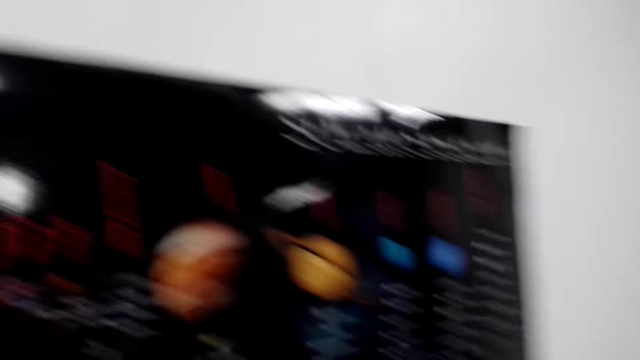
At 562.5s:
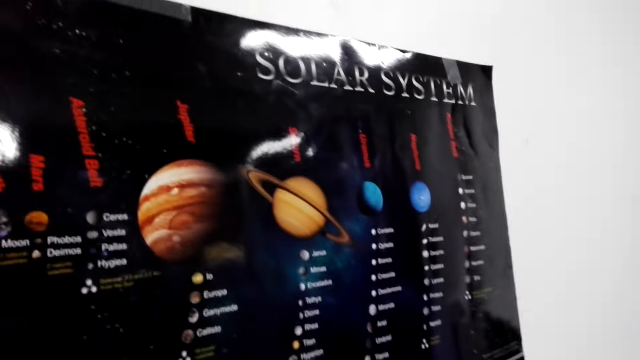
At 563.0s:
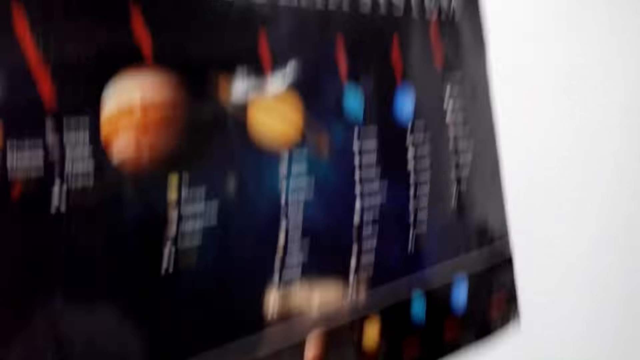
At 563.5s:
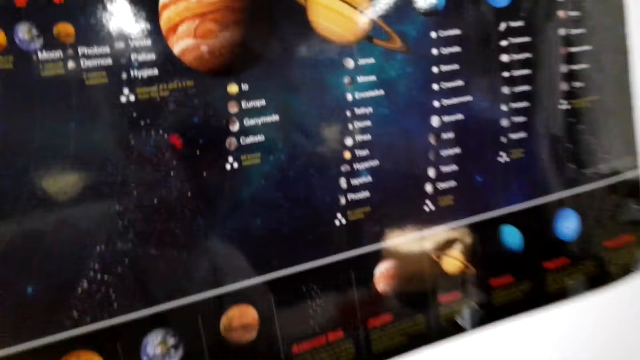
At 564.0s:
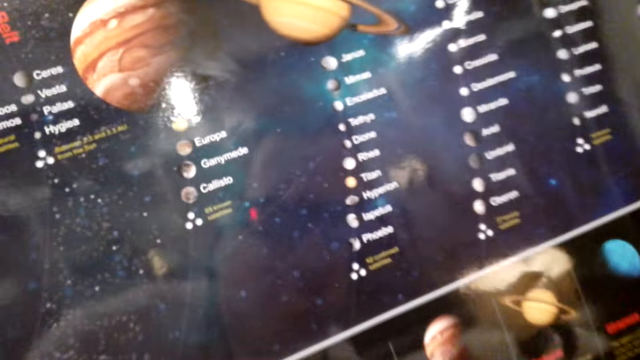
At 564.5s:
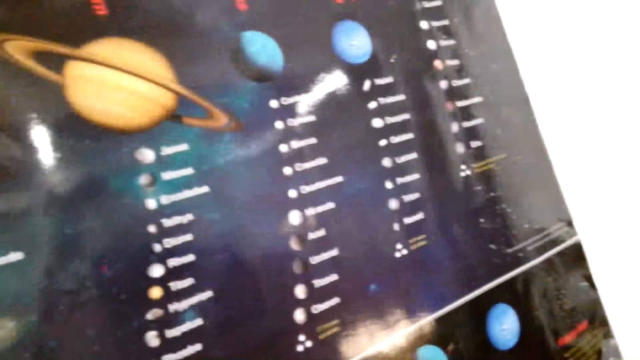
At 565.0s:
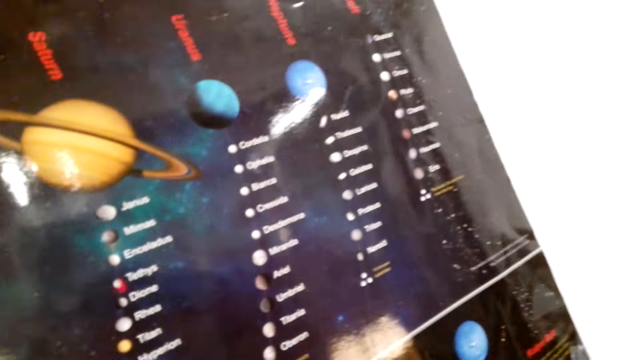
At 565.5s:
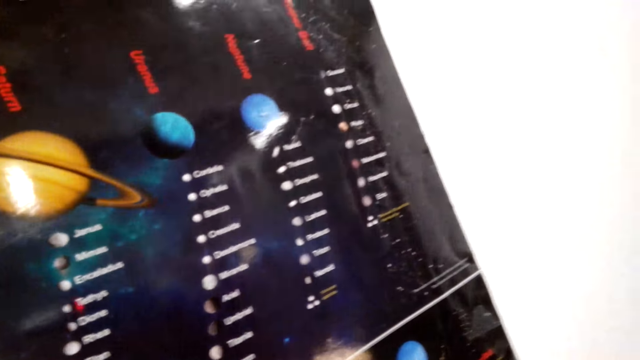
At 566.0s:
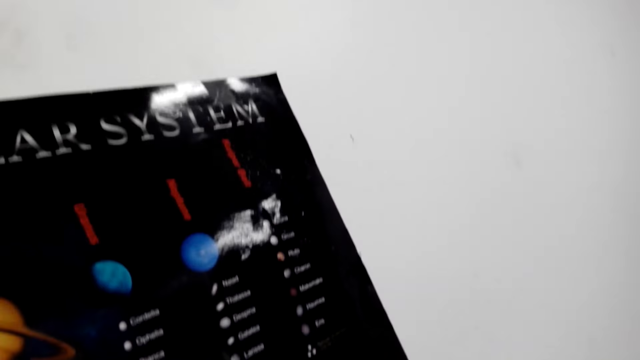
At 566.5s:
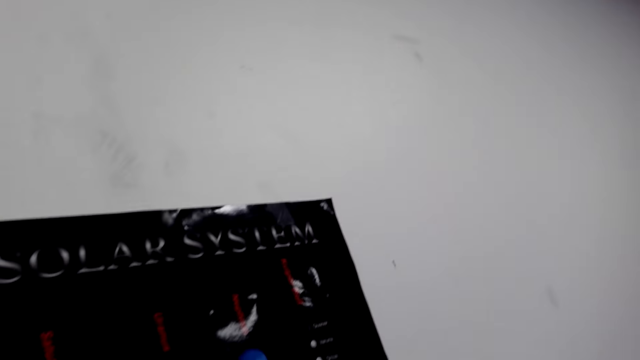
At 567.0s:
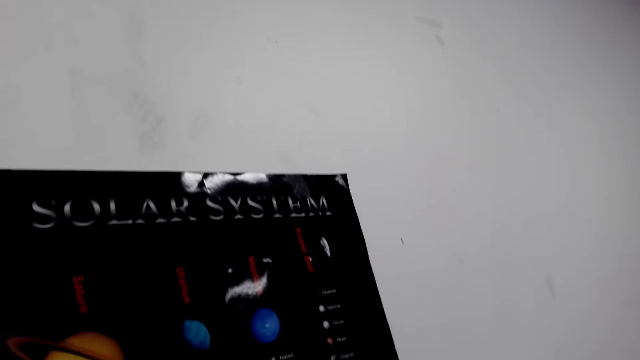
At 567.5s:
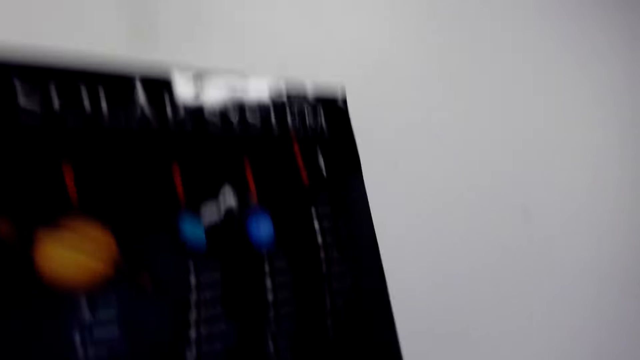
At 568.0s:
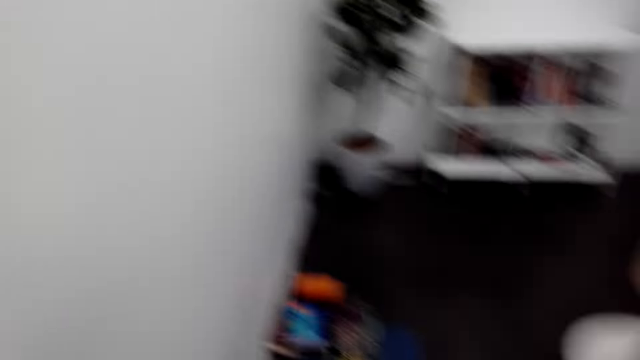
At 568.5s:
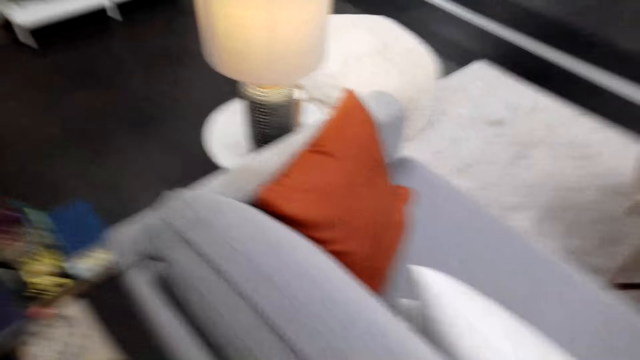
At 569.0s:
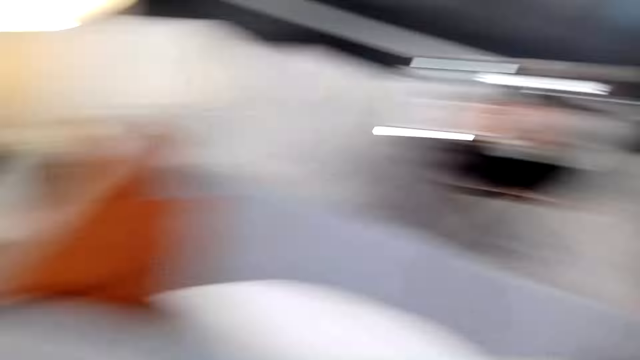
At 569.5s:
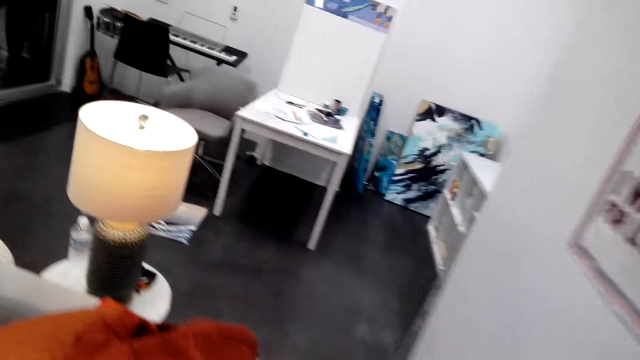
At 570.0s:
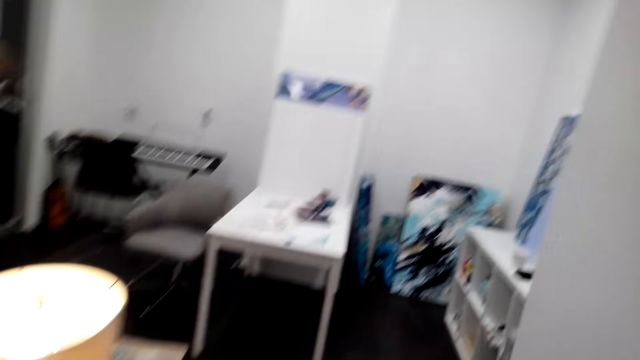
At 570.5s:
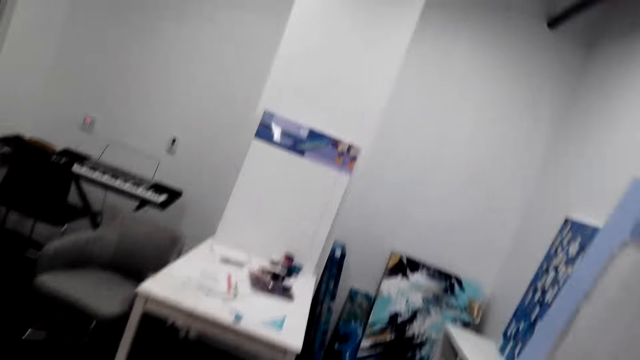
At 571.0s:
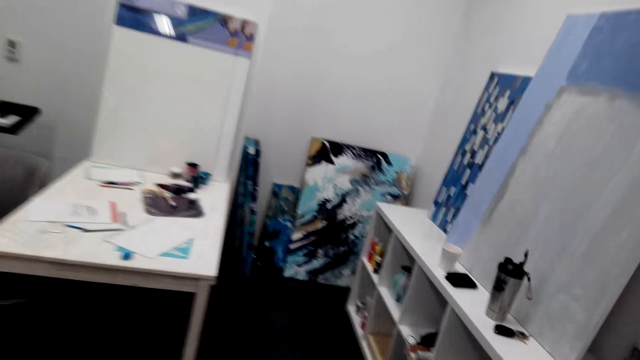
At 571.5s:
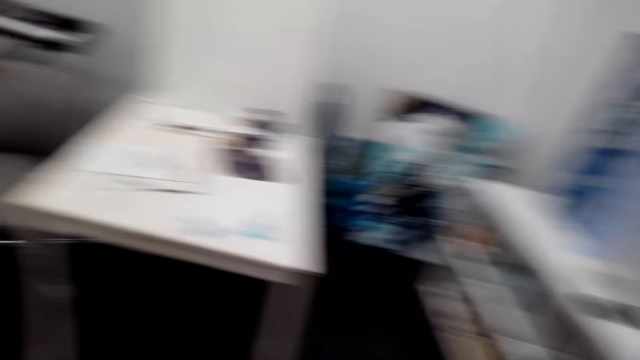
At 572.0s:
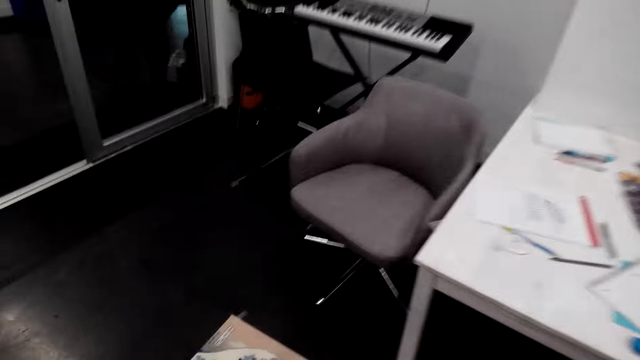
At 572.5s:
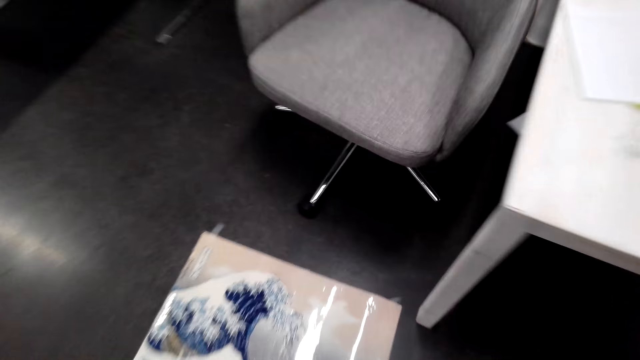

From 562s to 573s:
The camera wearer looks around the room. They move around the room.

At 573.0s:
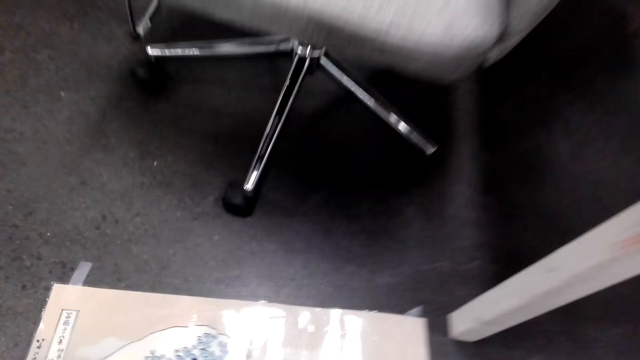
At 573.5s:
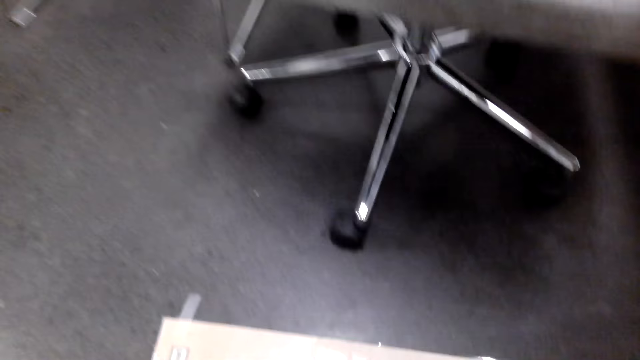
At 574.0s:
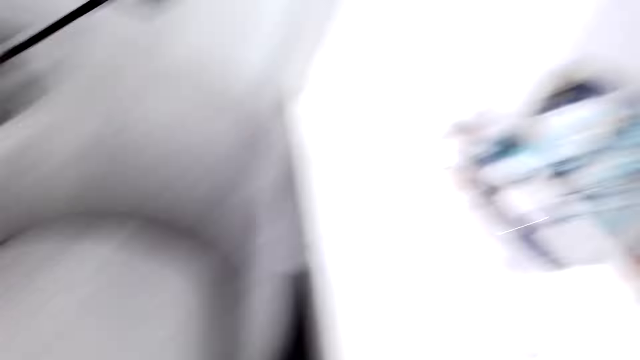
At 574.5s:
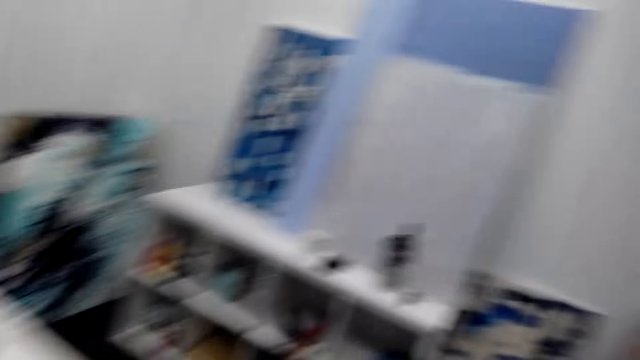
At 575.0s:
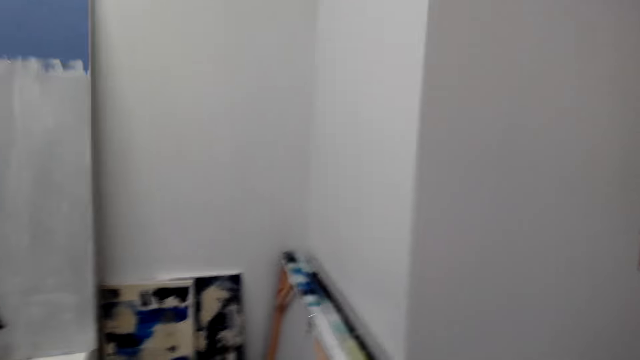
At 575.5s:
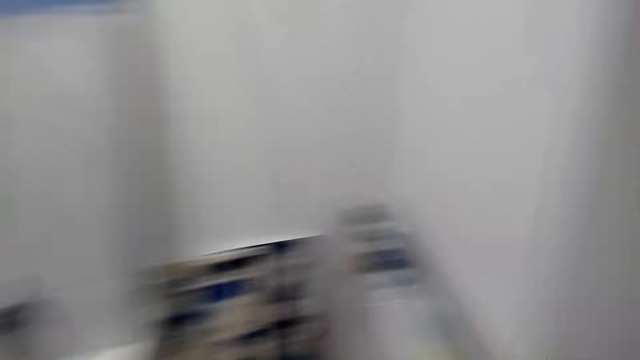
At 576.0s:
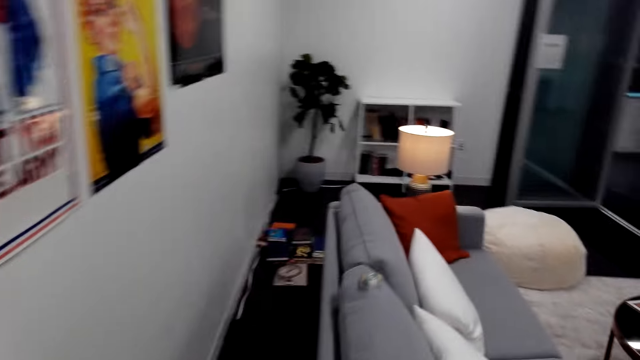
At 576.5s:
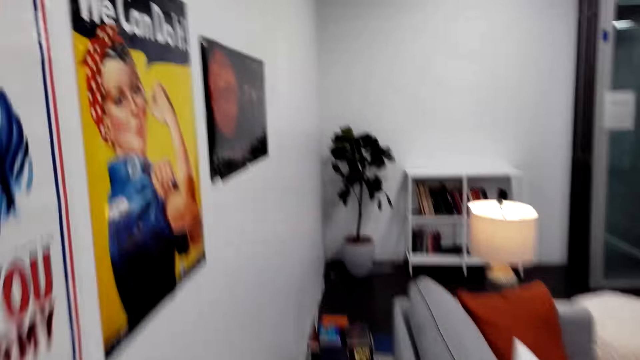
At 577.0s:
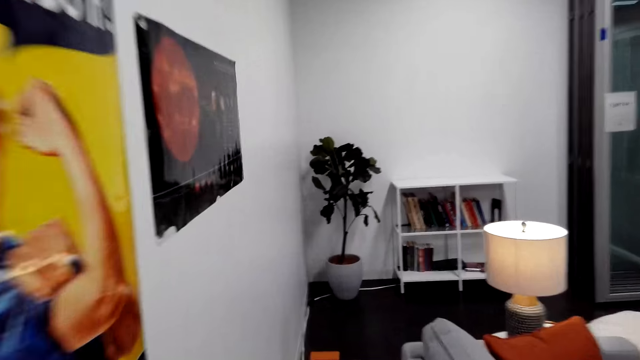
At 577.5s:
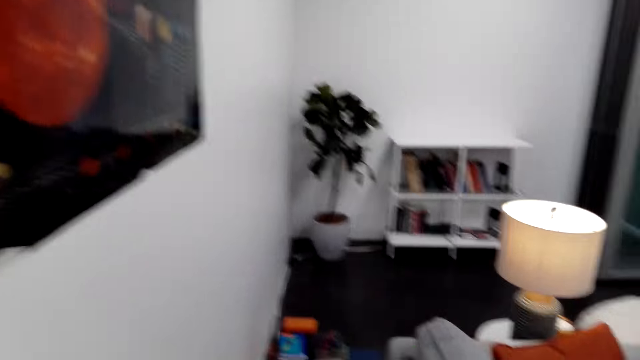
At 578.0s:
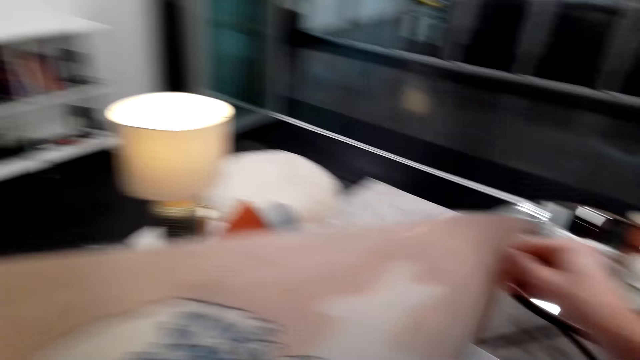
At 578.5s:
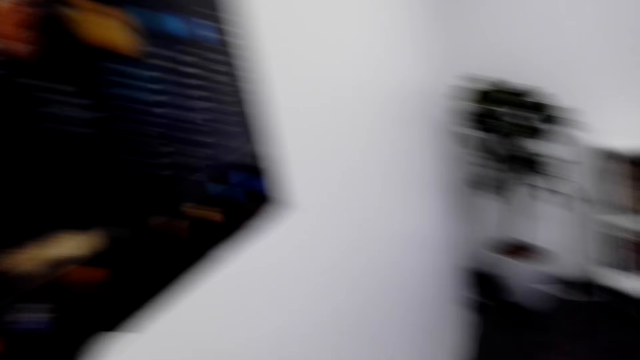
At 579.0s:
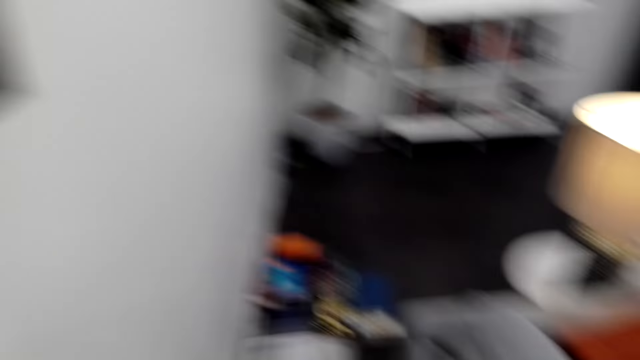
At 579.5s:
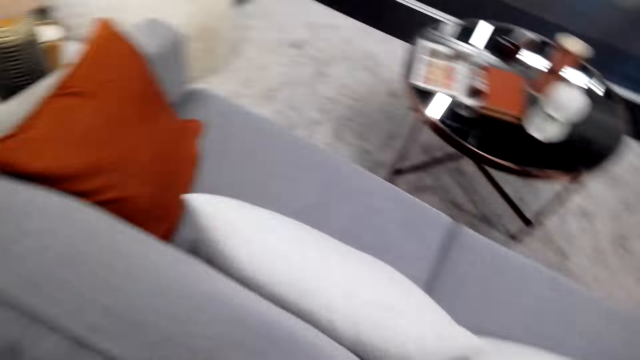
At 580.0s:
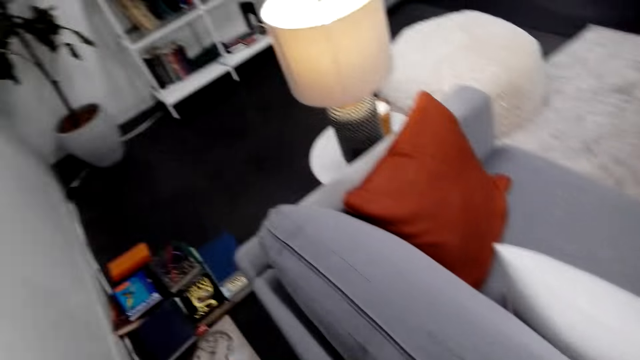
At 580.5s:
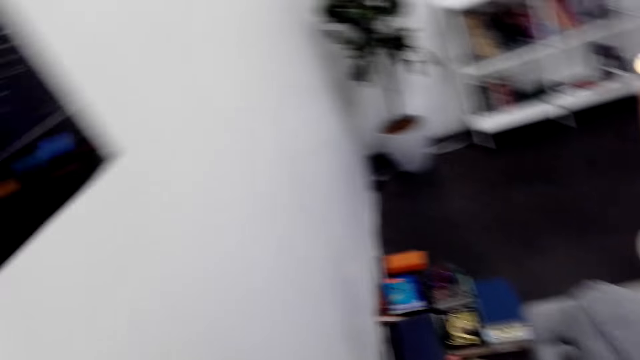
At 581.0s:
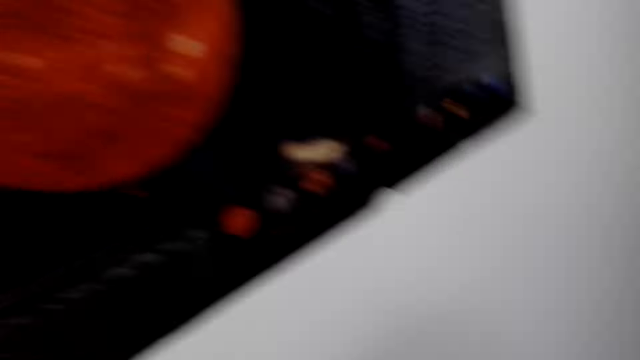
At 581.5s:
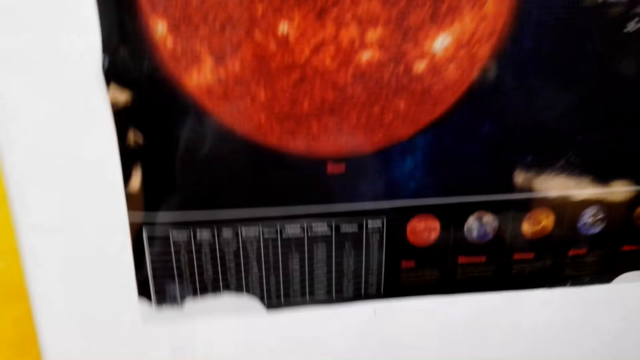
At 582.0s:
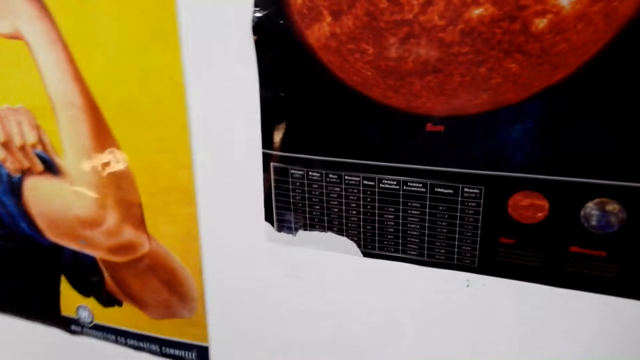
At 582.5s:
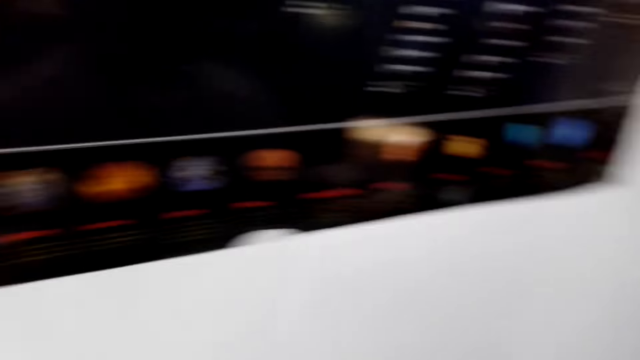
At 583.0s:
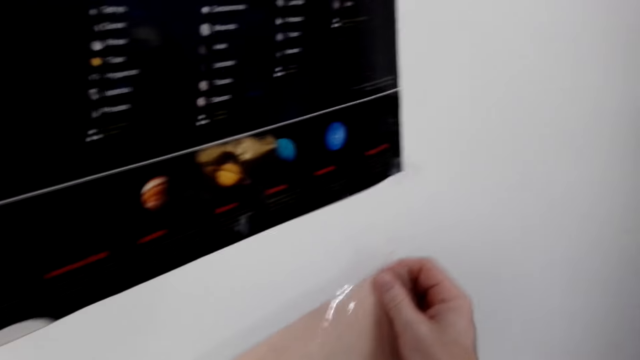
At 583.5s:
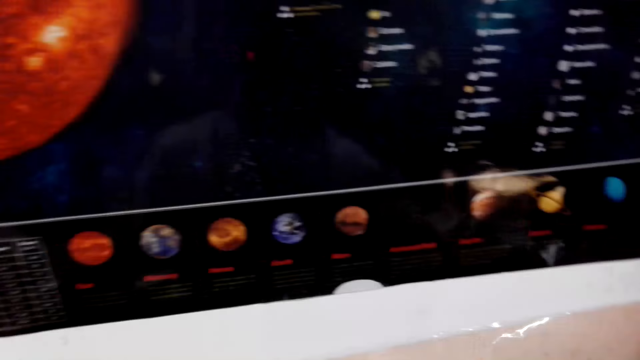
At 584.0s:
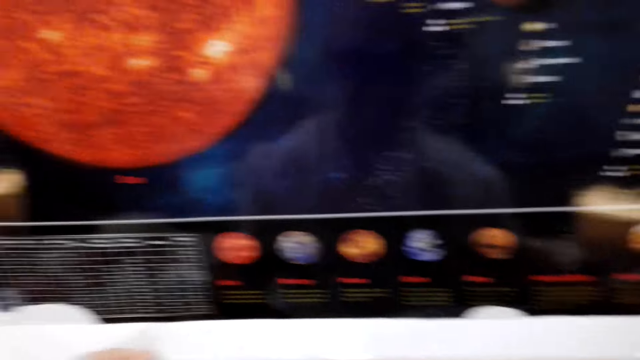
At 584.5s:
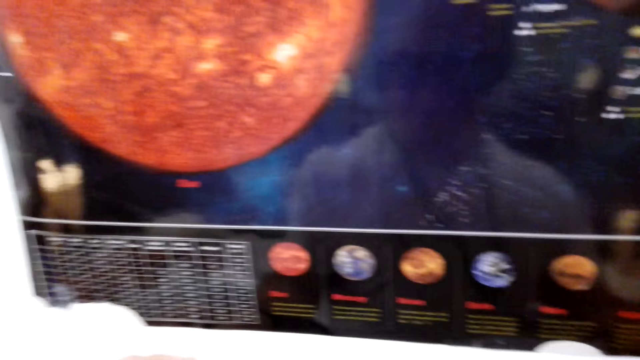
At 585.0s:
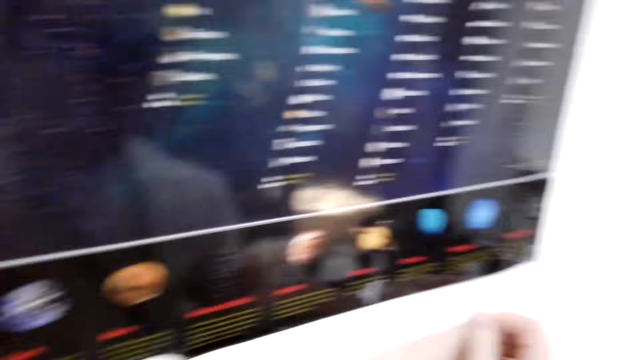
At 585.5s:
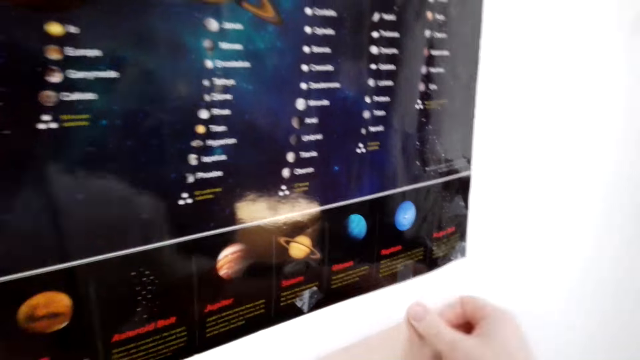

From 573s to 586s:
The camera wearer picks up a paper on the floor. They walk around. They carry the wallpaper. They move around the room. They look at the paper. They look around. They stick the paper on the wall with a sellotape. They place the wallpaper towards the wall.
